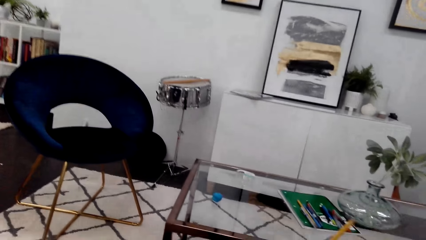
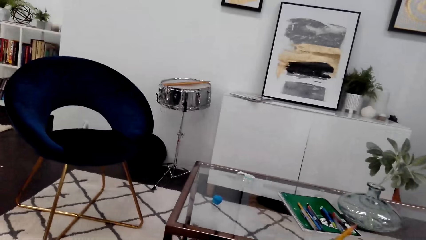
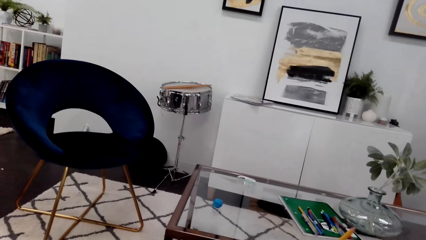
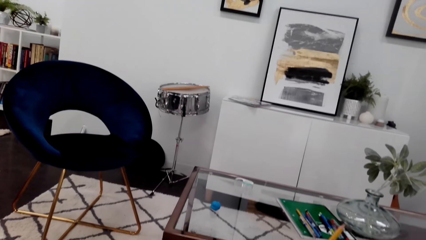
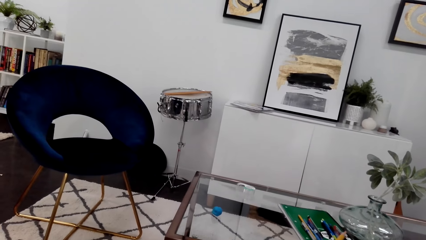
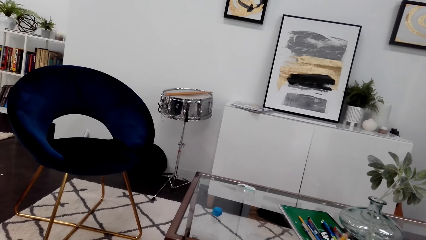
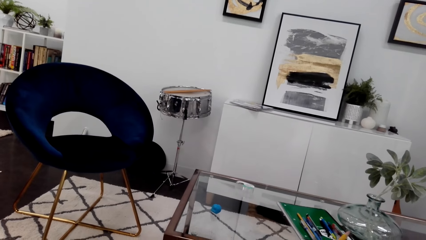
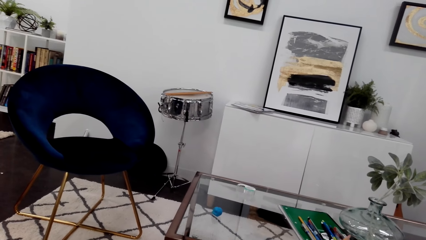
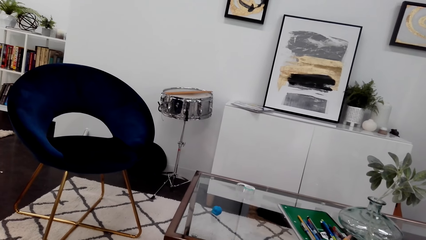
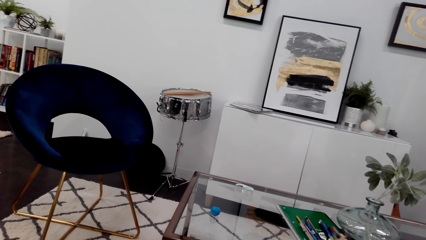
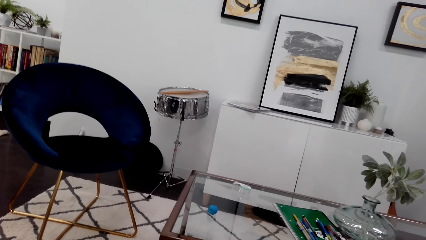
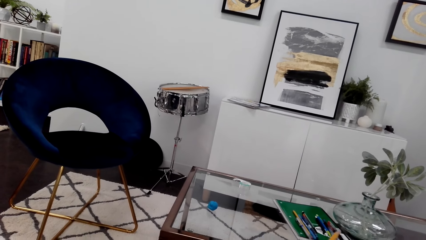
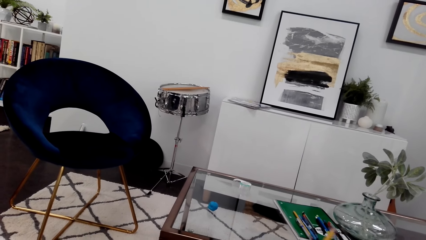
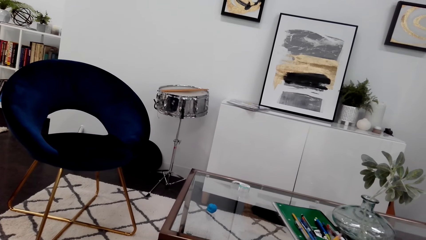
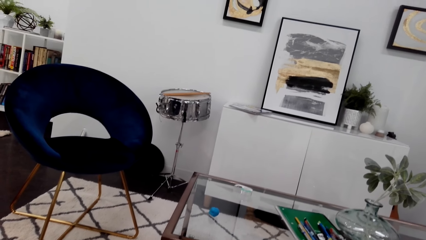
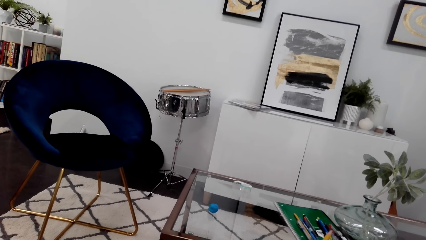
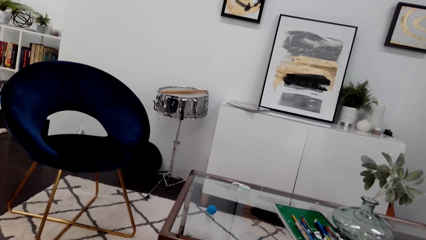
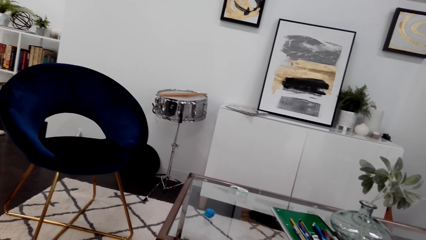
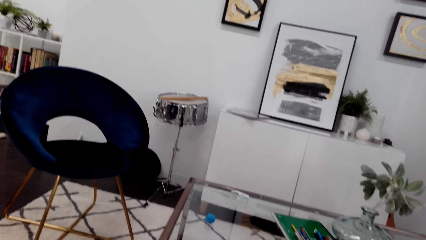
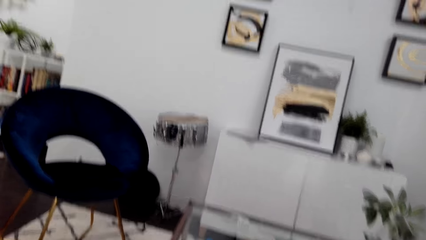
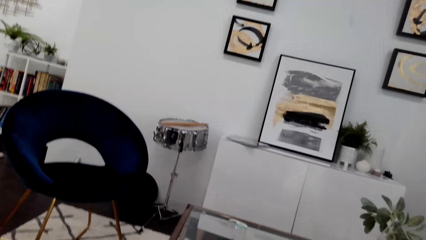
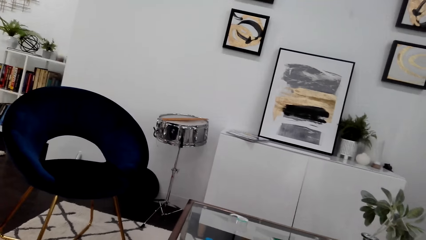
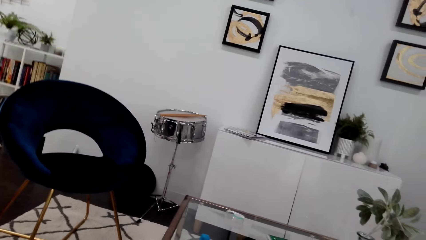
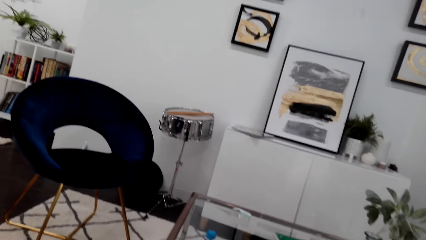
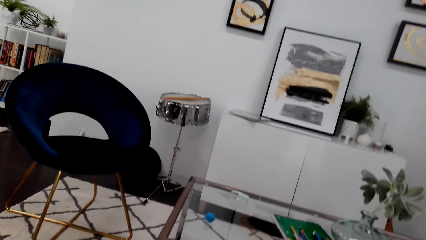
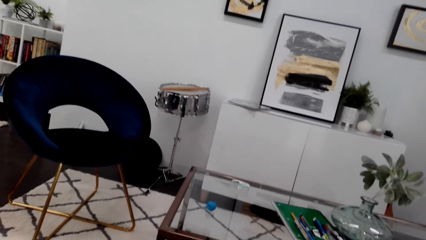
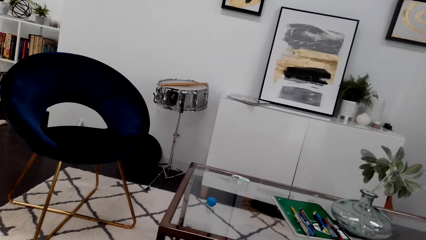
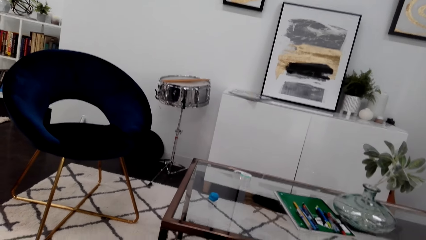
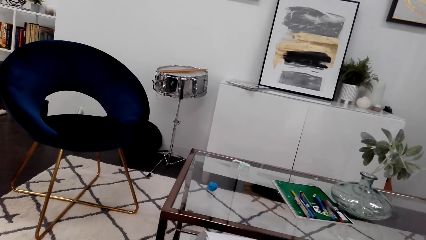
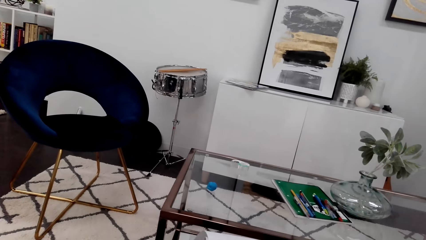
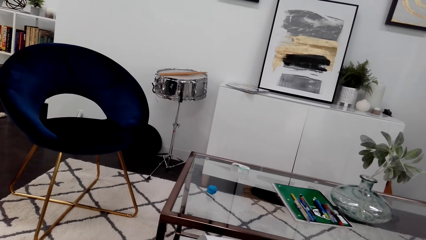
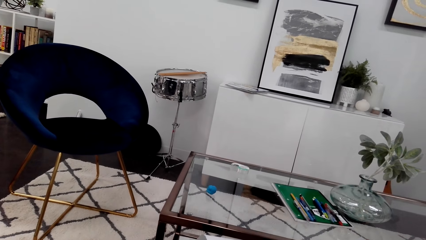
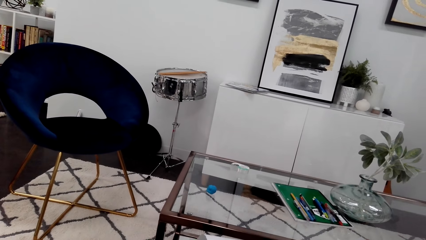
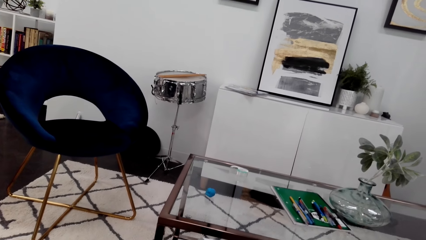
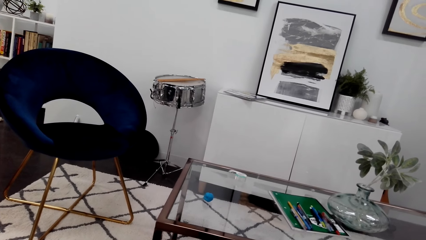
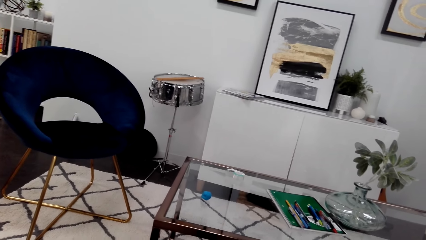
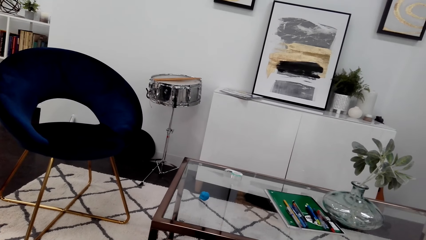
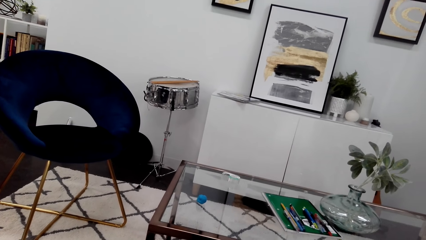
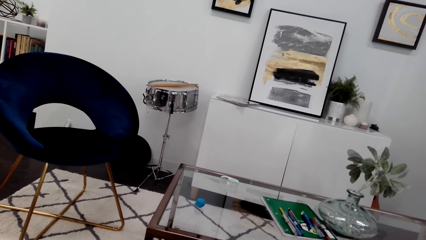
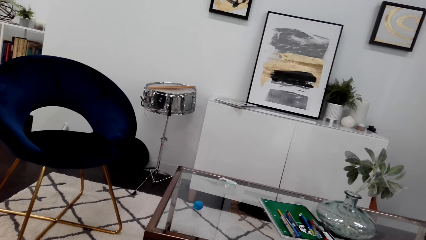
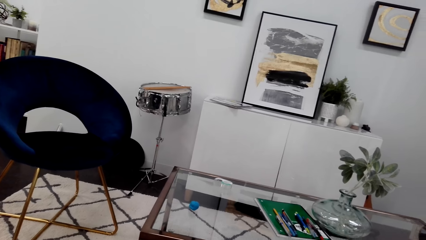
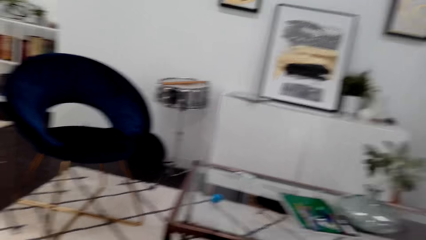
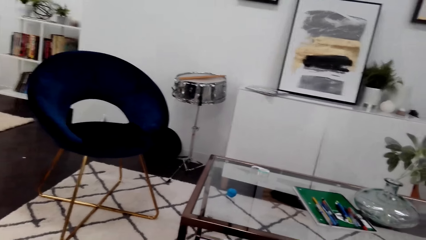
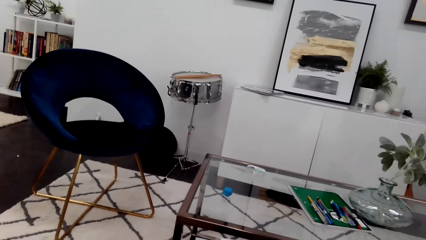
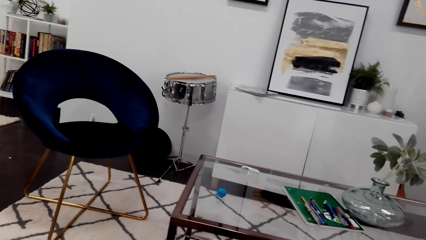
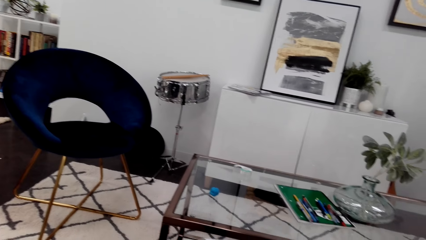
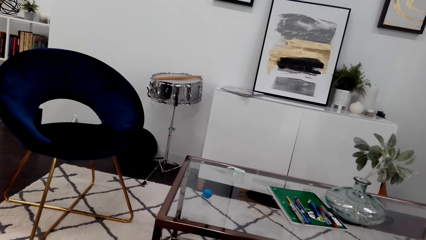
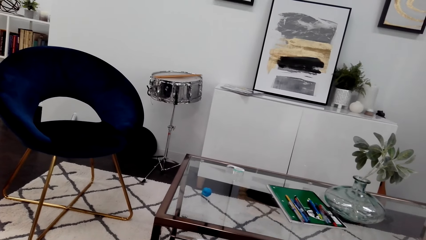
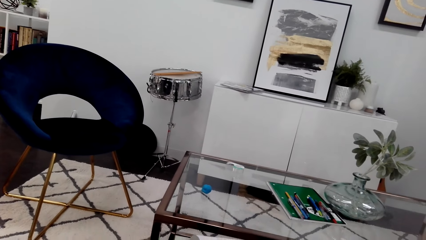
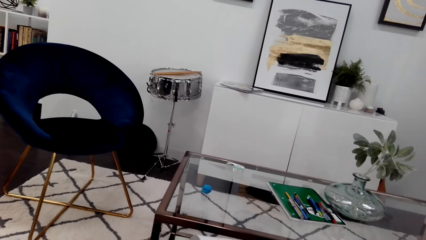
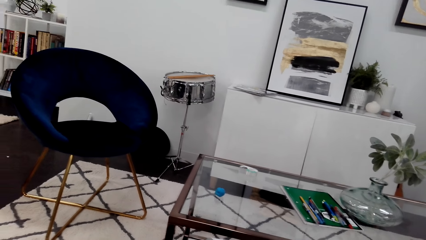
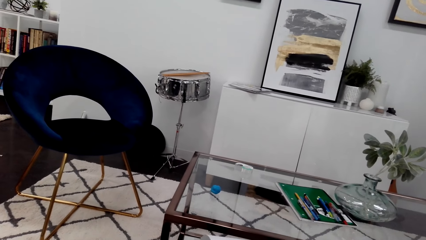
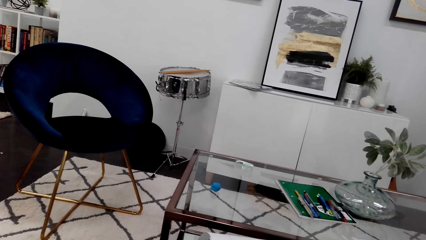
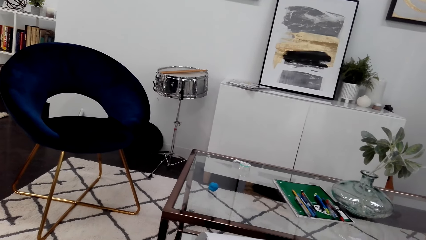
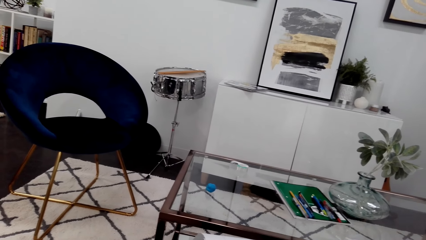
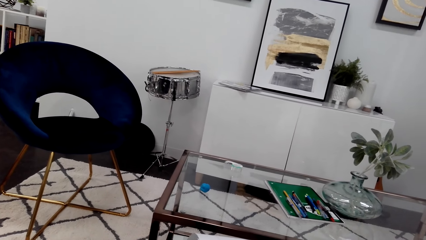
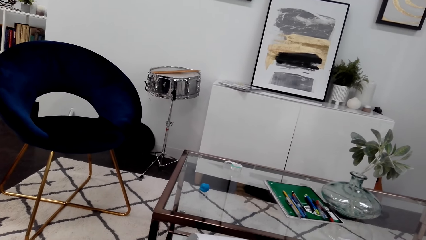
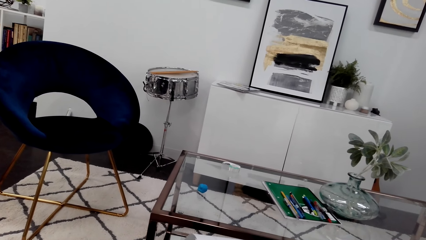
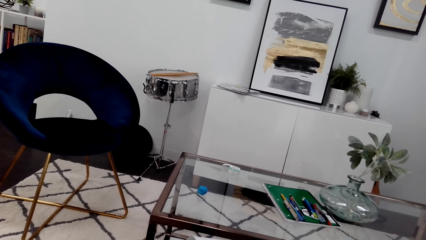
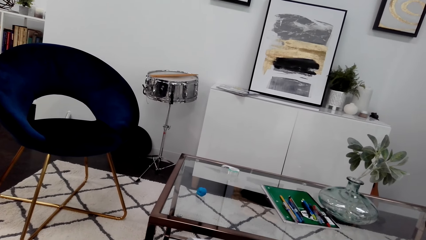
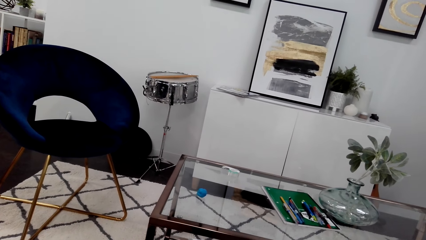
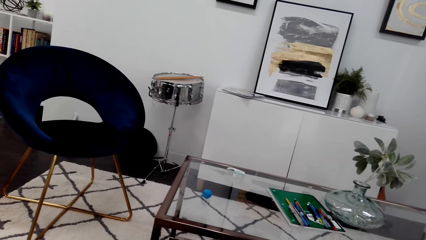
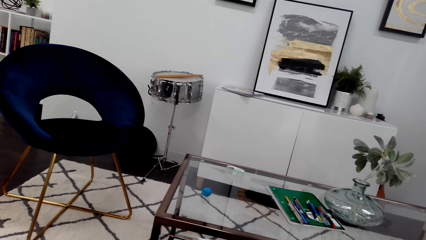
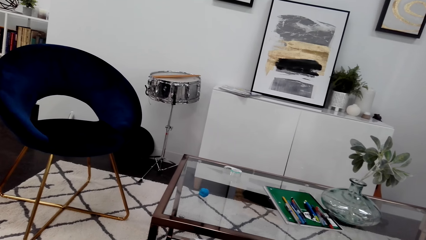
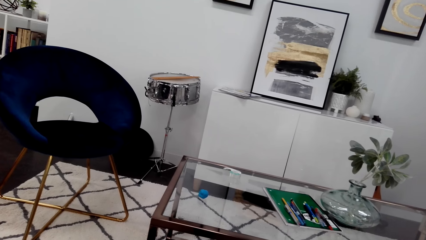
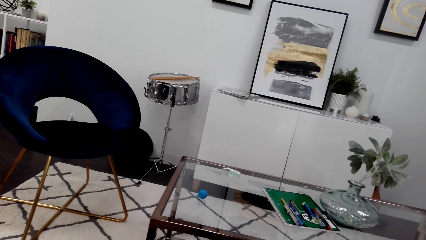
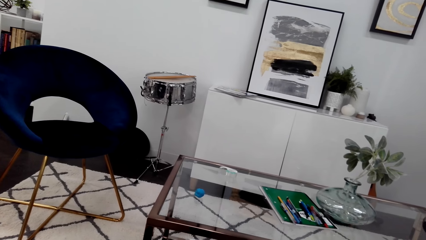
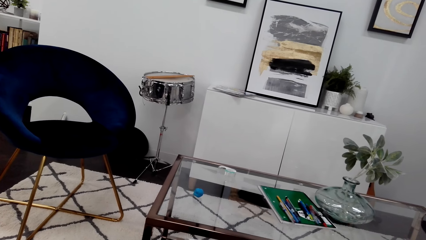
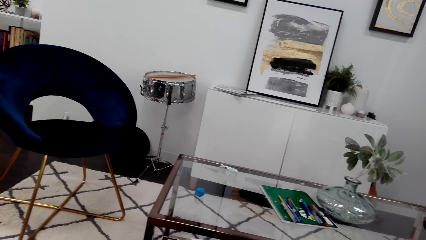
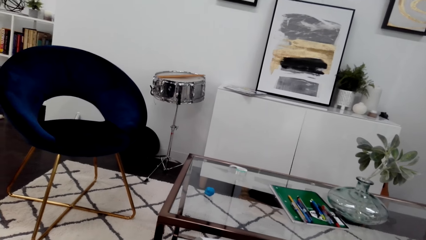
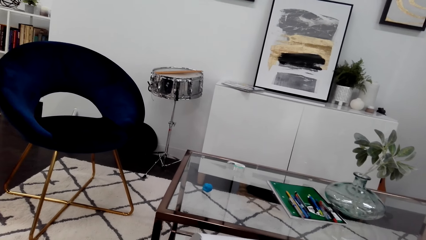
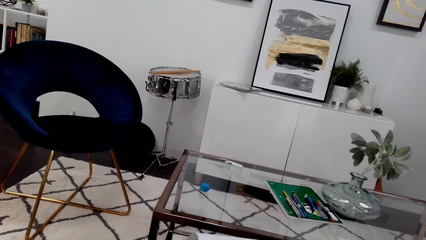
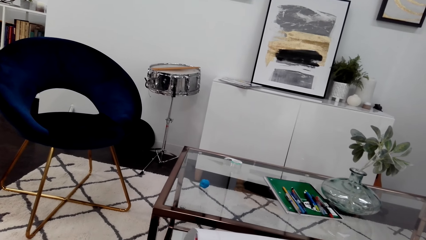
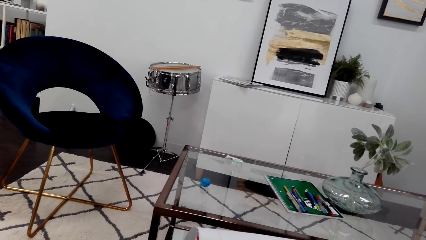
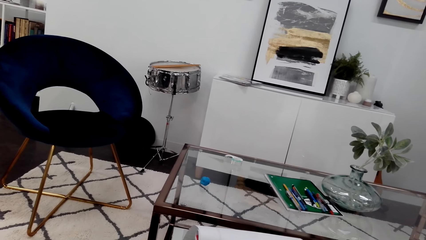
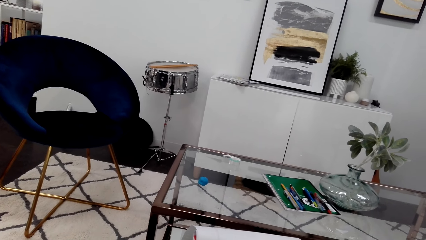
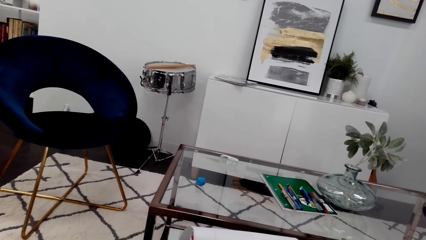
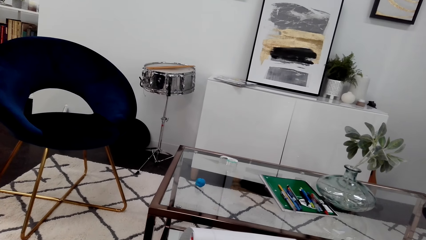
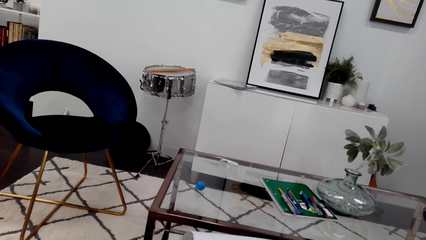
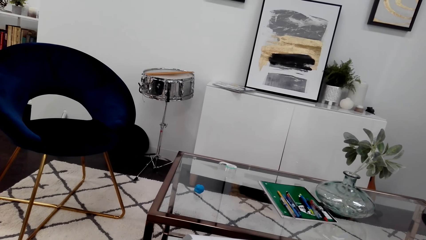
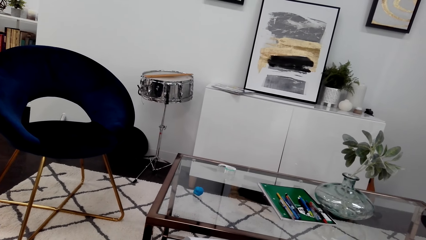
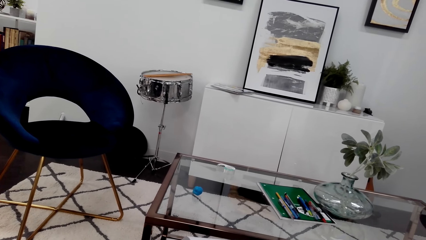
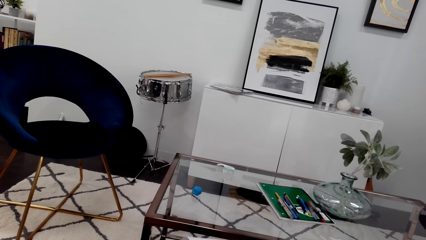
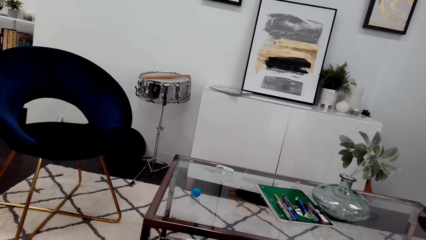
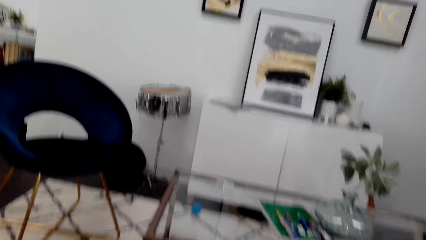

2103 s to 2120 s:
The camera wearer erases the drawing.
